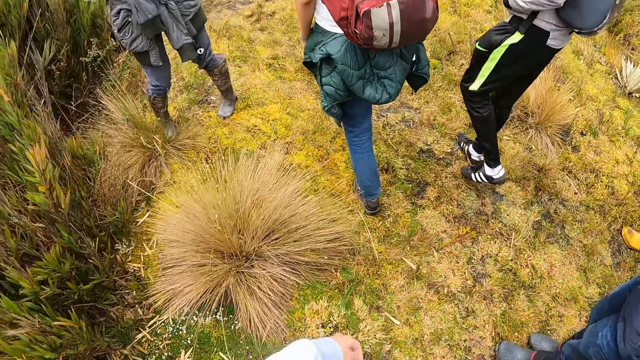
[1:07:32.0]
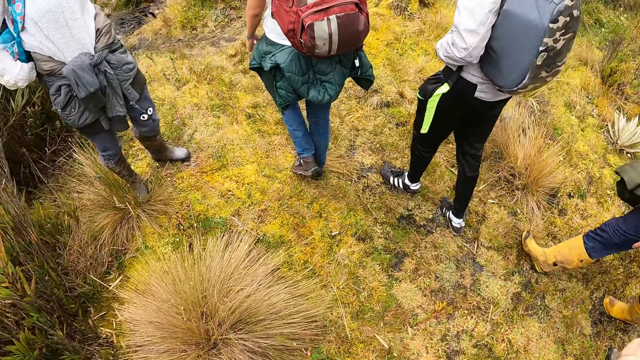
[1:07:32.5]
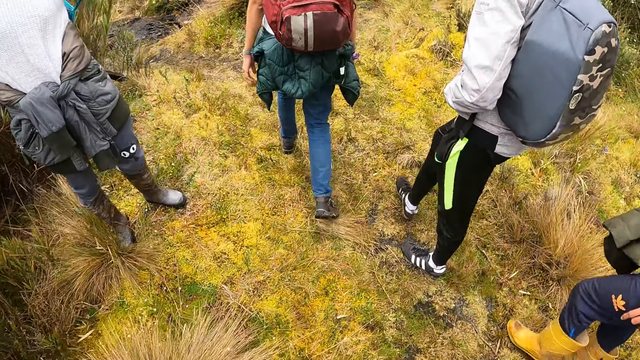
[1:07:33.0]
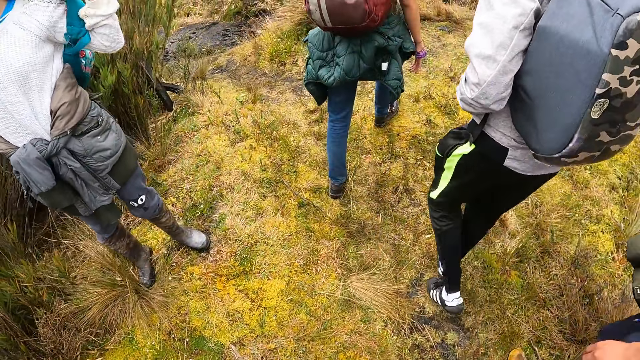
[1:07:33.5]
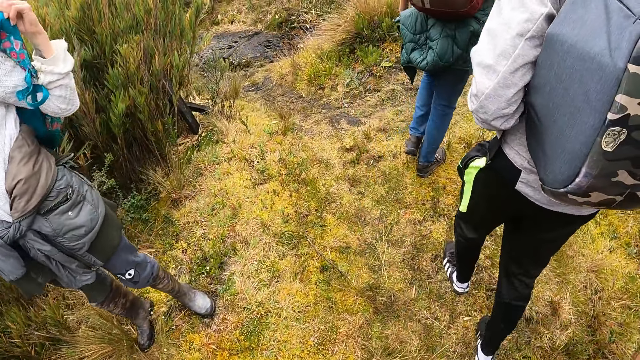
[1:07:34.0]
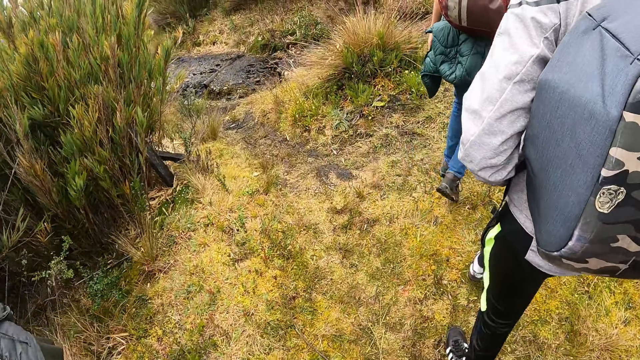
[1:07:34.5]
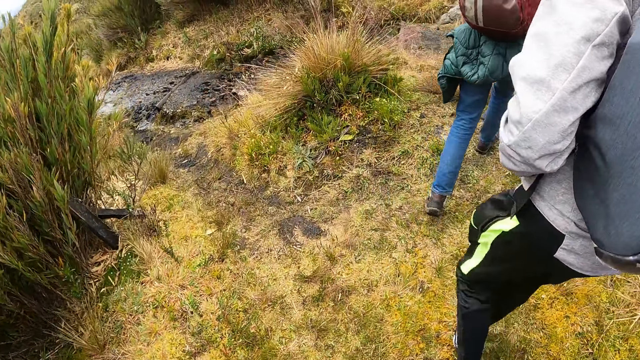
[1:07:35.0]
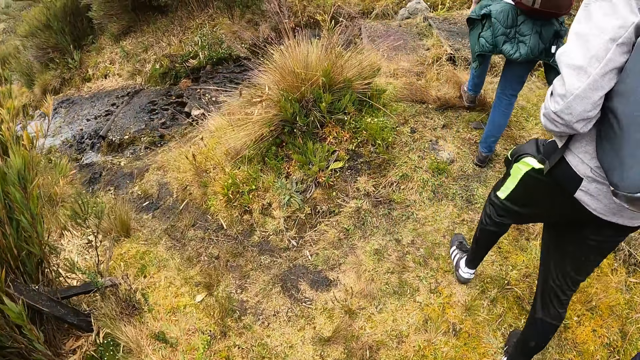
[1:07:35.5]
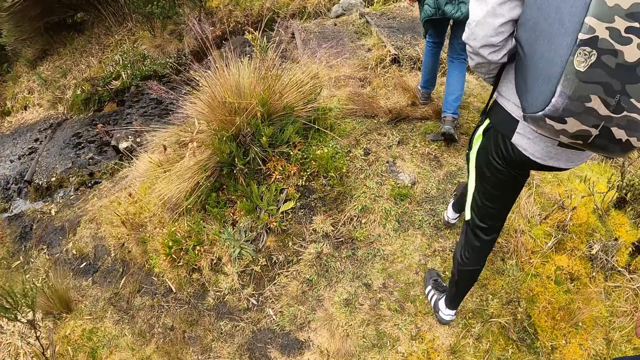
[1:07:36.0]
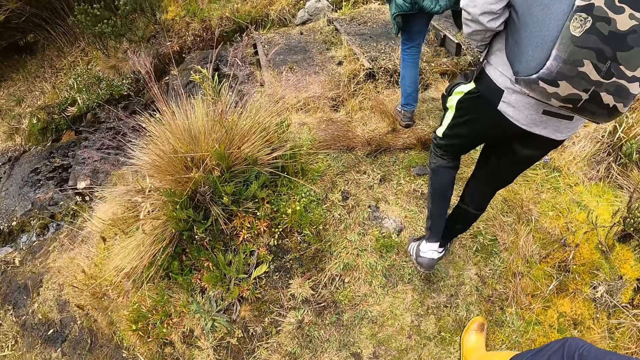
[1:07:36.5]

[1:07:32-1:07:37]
The camera wearer walks up the set of stairs with the group of people.

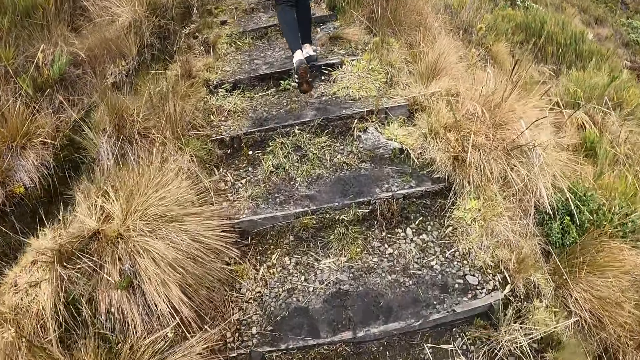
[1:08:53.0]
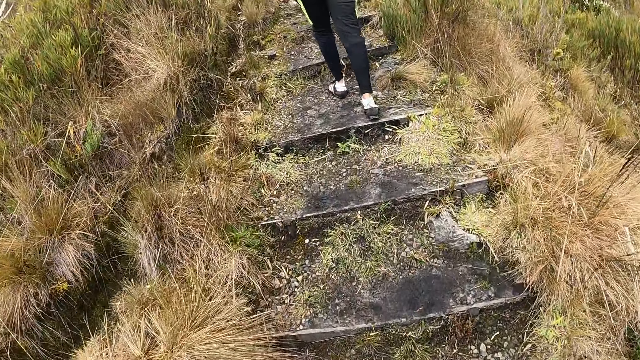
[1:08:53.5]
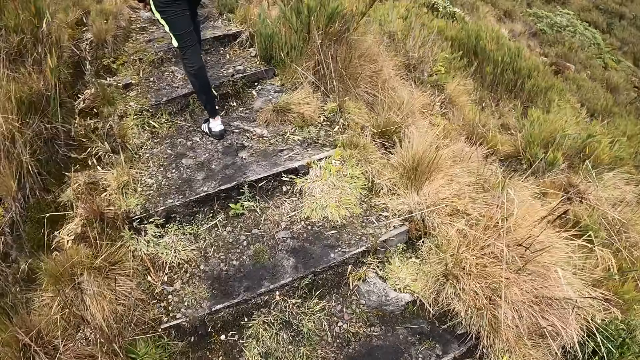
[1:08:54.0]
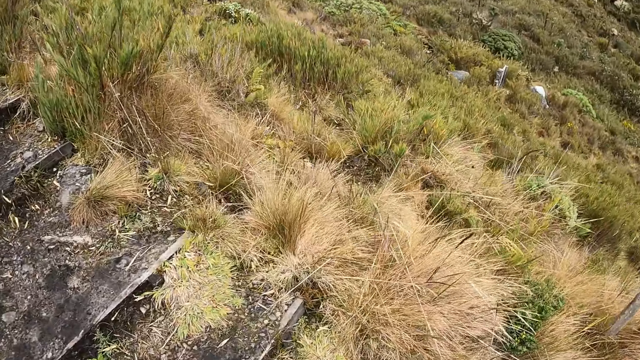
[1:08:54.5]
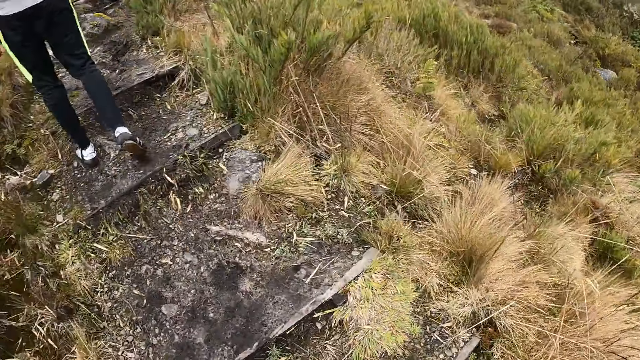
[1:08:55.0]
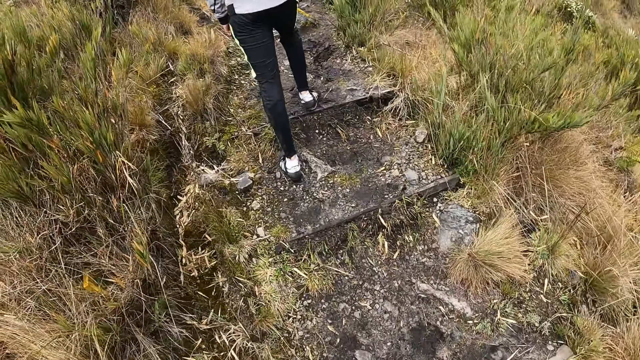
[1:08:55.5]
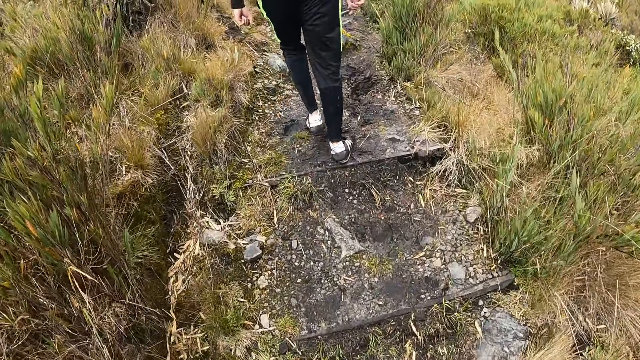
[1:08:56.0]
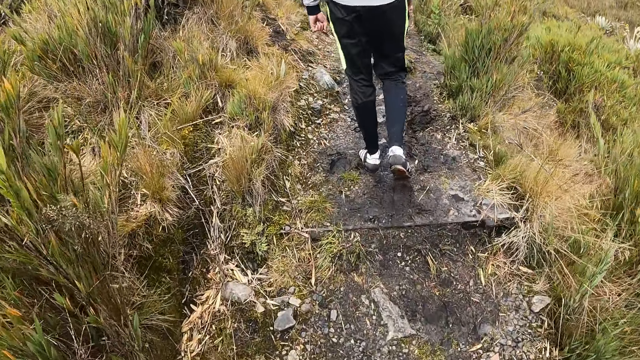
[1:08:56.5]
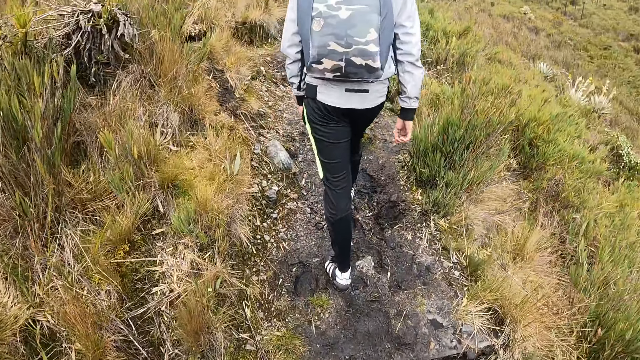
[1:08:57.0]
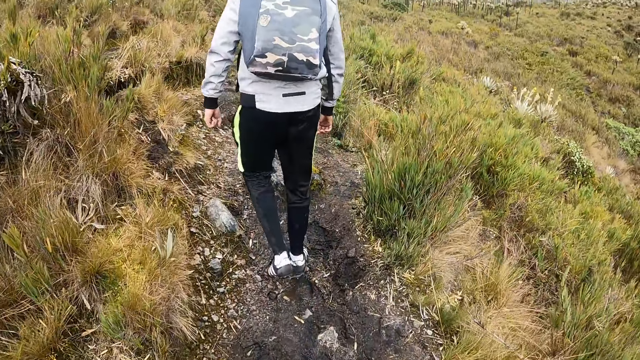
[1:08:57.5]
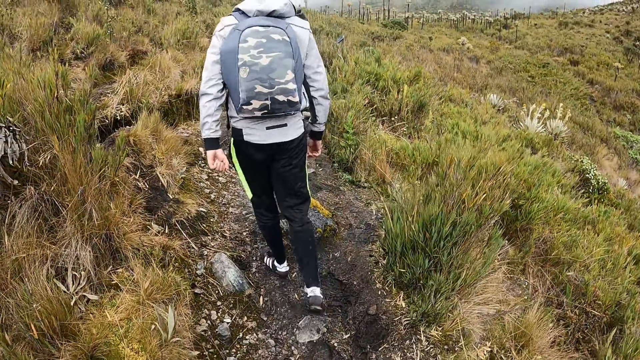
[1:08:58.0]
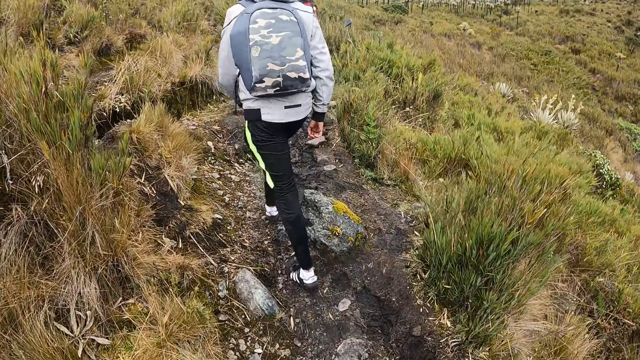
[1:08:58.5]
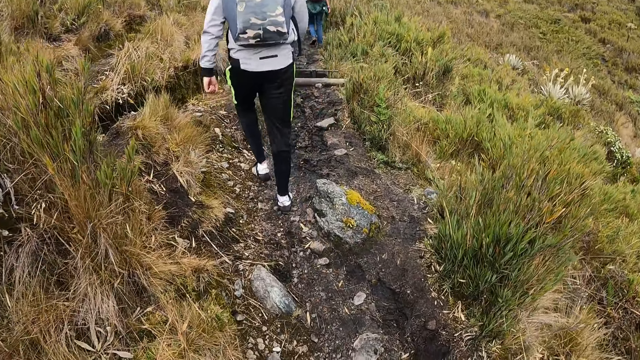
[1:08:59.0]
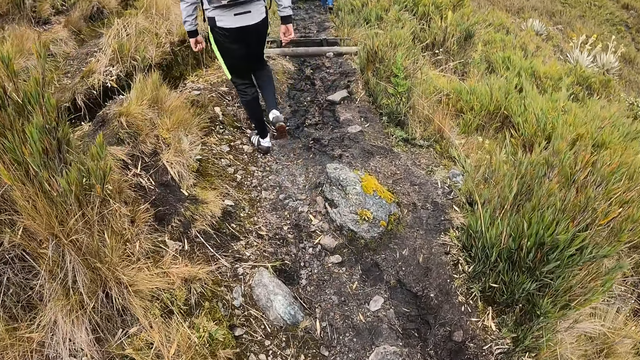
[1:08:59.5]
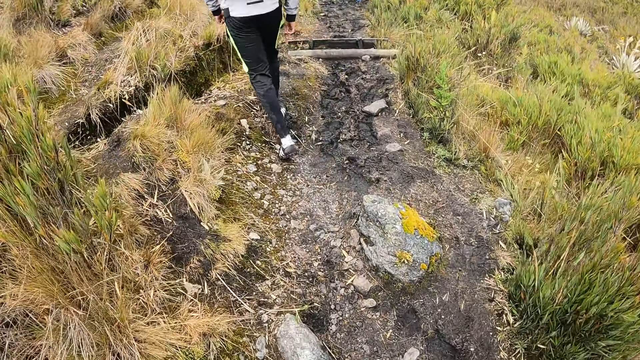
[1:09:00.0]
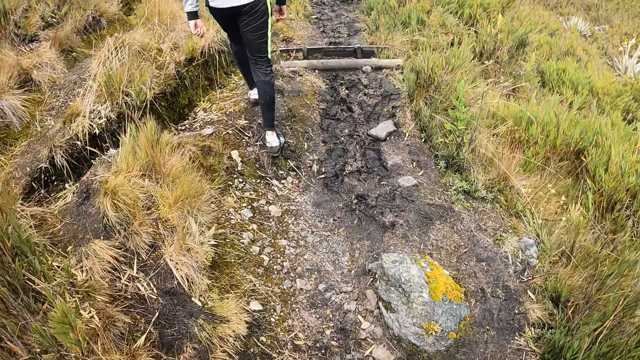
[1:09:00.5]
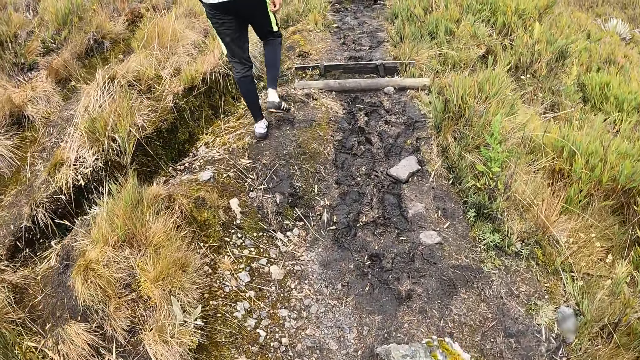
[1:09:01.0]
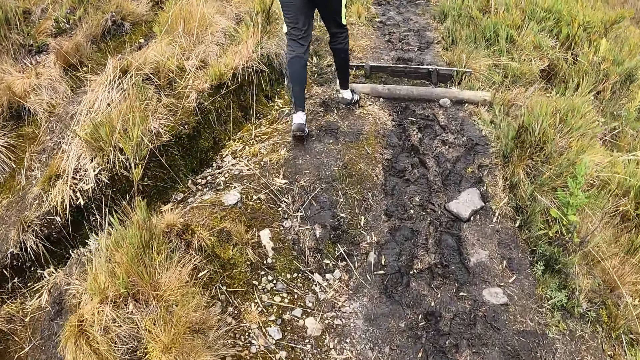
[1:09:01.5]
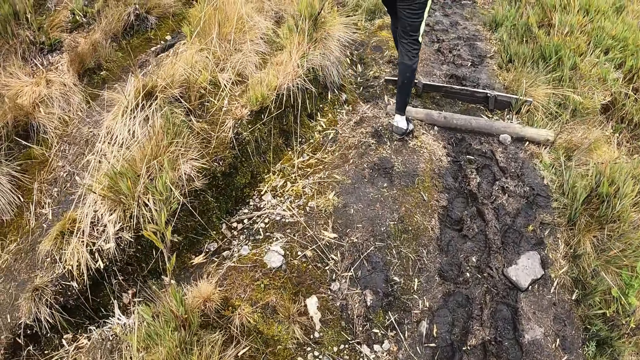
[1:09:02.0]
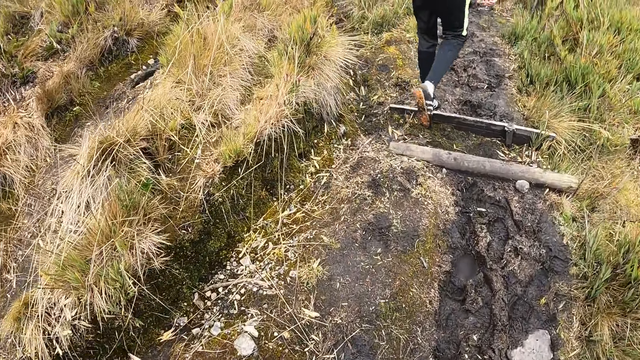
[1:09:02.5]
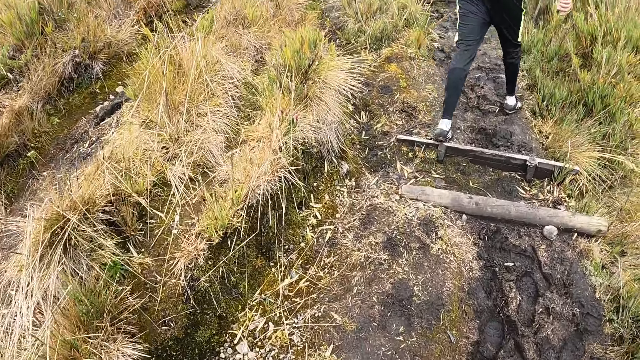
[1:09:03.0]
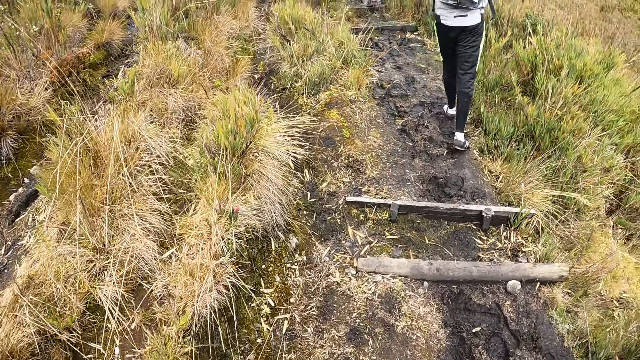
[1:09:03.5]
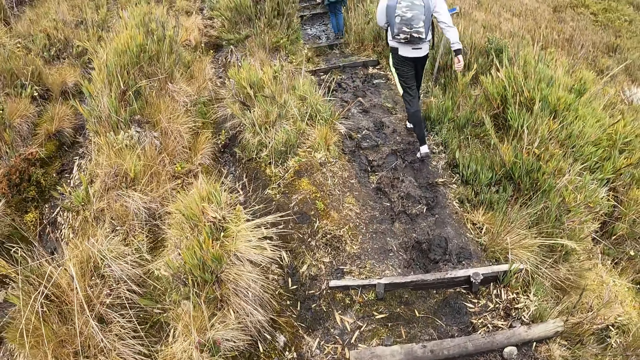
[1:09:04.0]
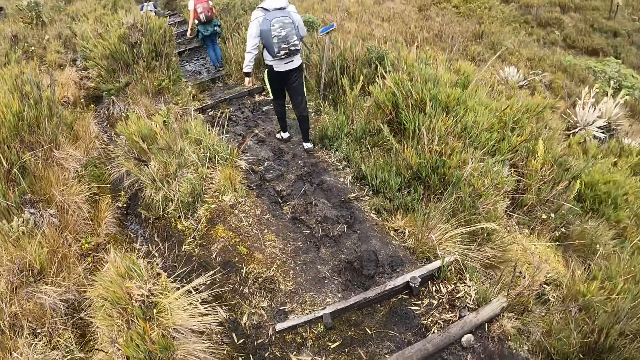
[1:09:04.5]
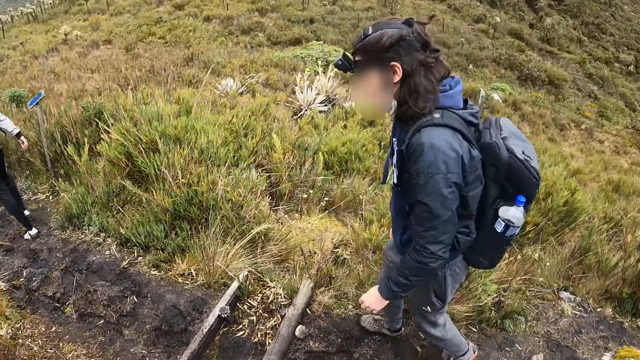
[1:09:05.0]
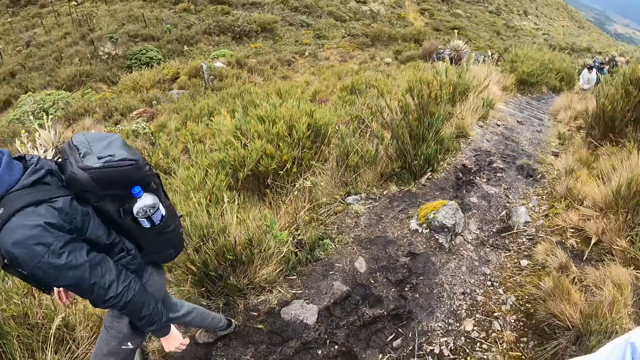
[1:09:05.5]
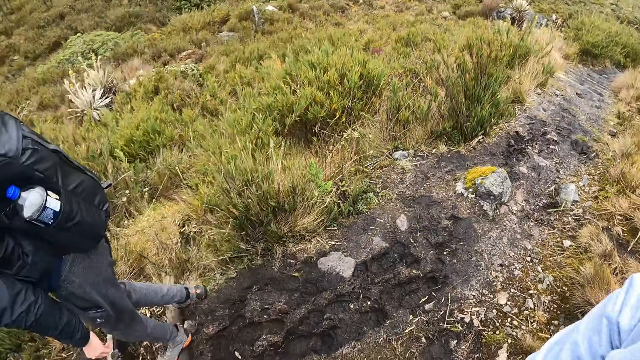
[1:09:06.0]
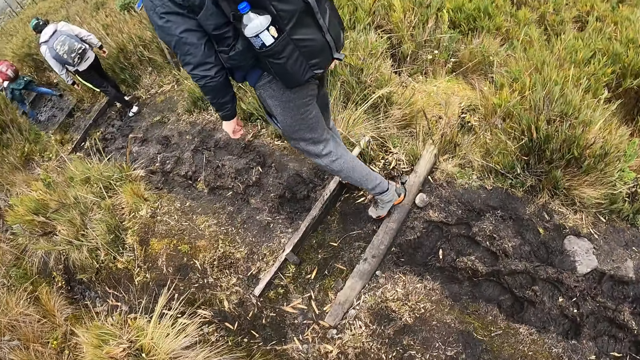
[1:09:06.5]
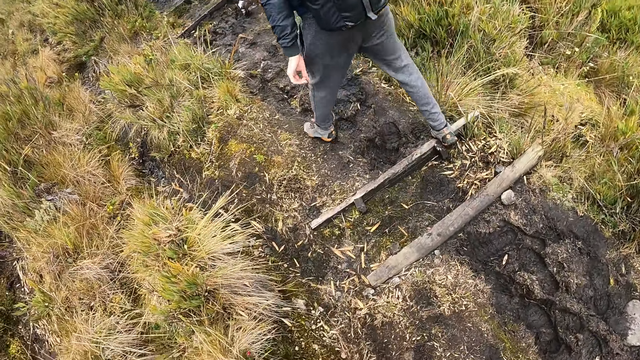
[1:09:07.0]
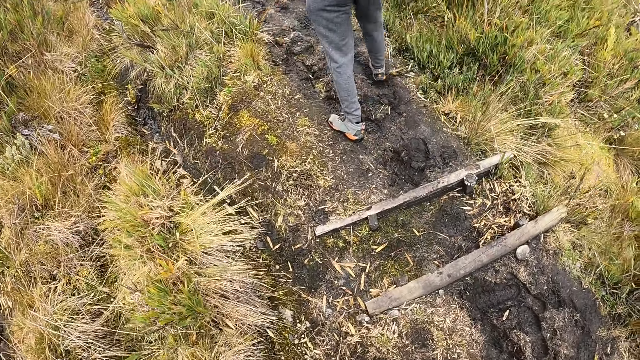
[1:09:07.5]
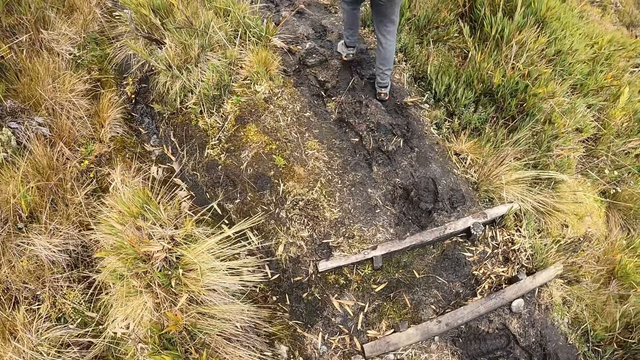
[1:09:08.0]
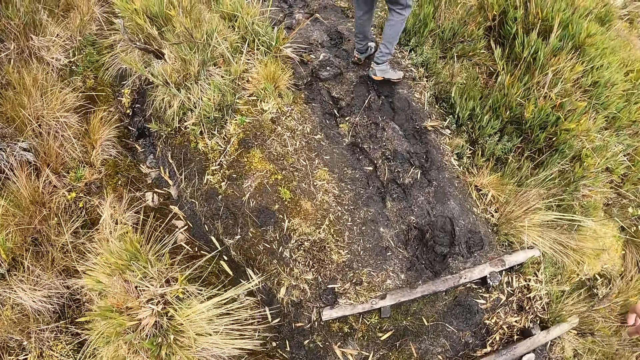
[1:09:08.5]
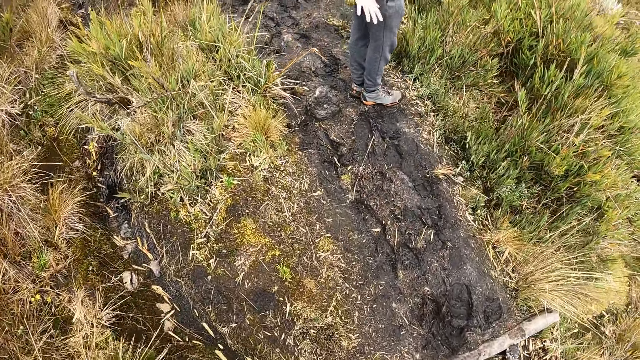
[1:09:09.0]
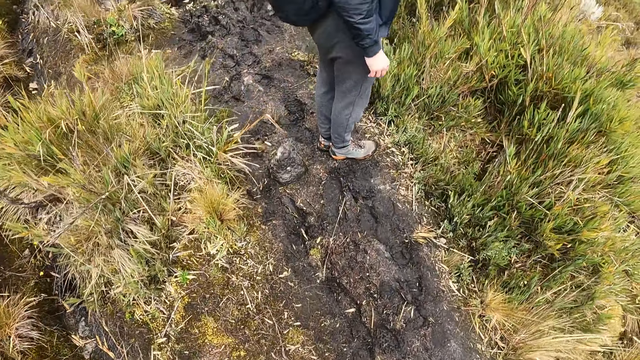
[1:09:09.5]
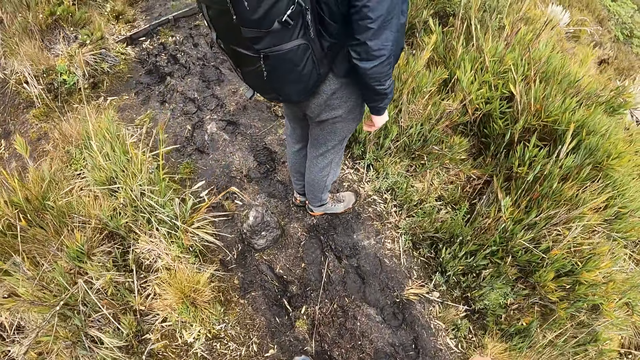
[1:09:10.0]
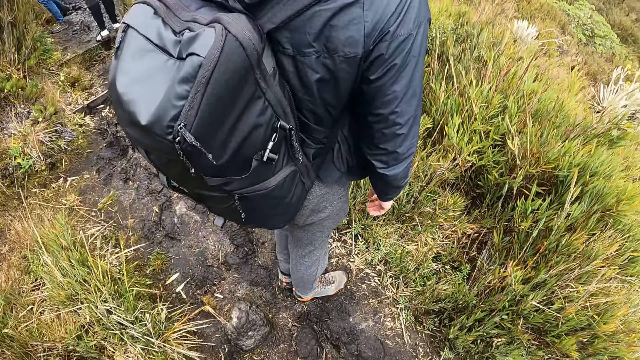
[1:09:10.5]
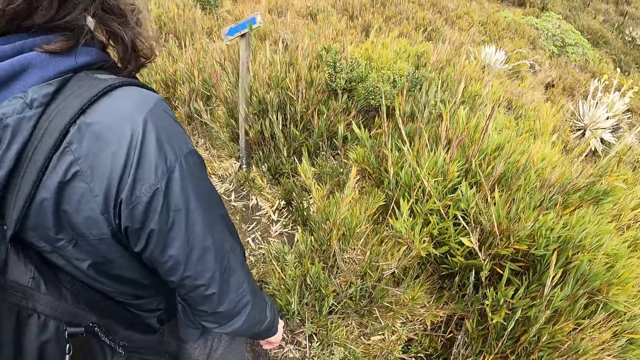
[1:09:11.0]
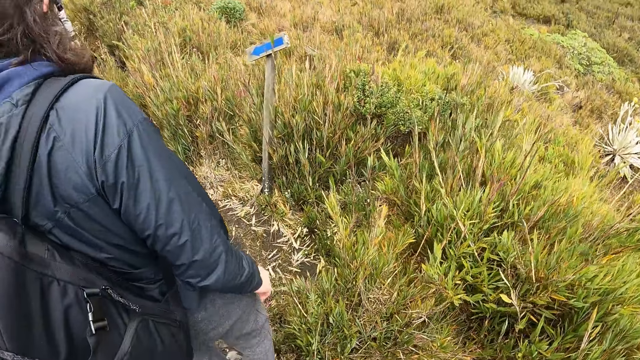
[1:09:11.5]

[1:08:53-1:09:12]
The camera wearer looks around the field. They walk along a muddy path. They look around the field.
